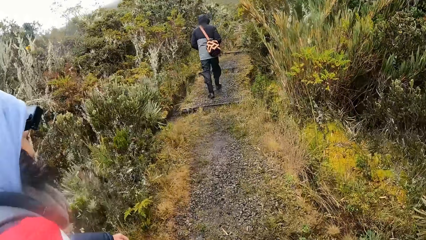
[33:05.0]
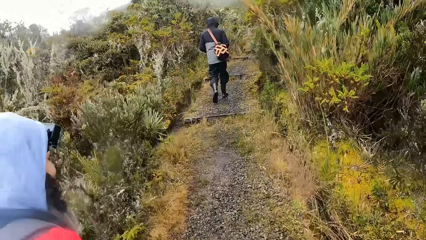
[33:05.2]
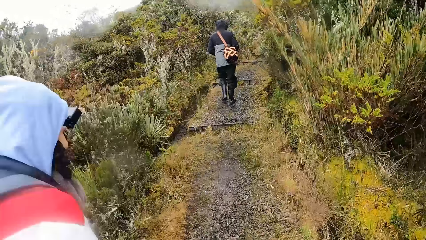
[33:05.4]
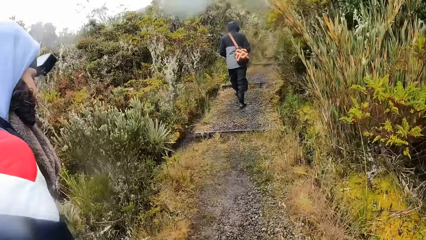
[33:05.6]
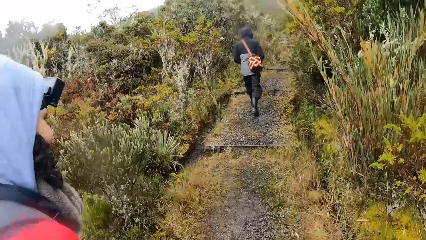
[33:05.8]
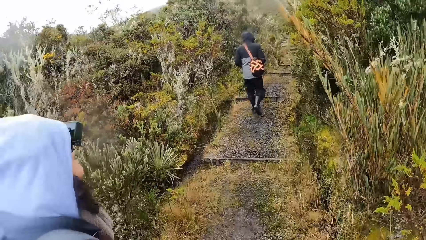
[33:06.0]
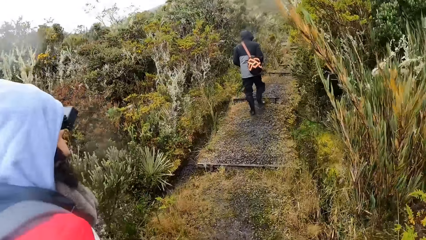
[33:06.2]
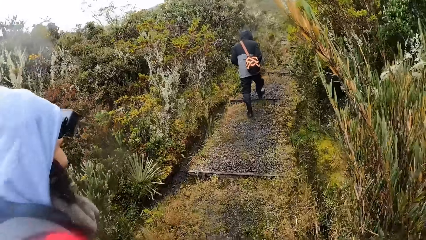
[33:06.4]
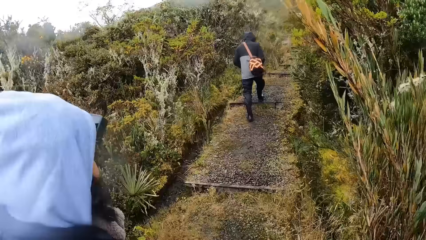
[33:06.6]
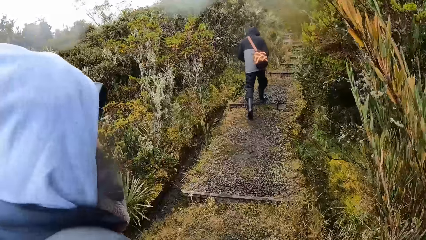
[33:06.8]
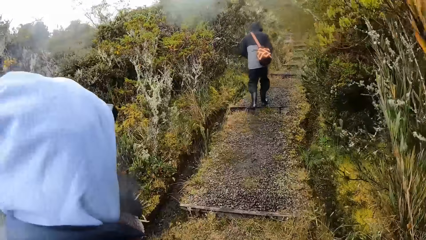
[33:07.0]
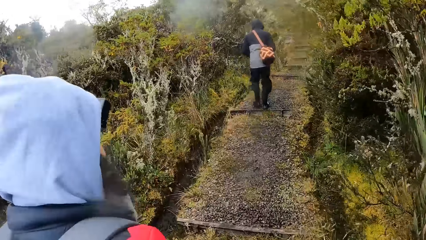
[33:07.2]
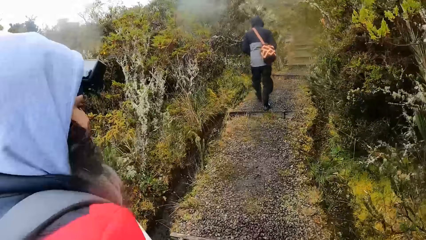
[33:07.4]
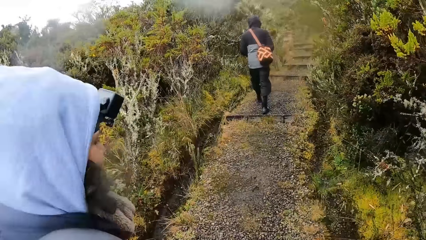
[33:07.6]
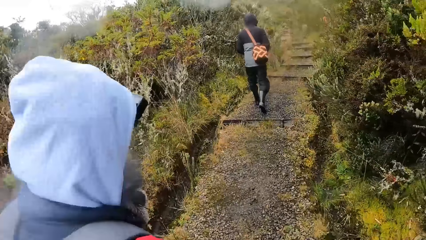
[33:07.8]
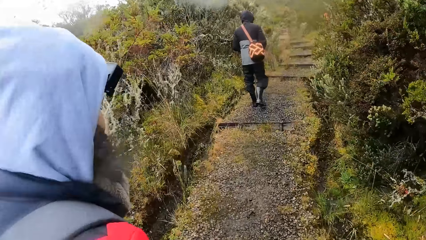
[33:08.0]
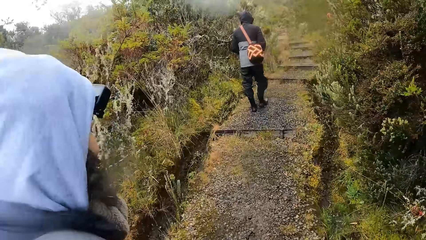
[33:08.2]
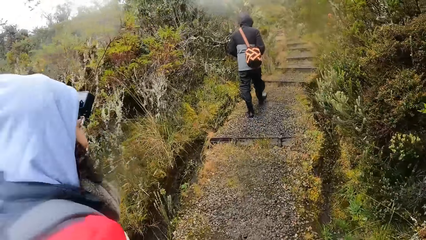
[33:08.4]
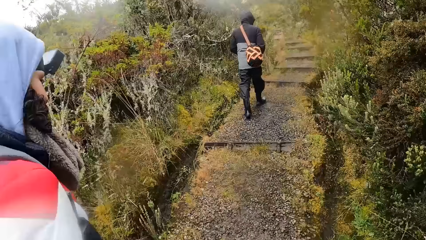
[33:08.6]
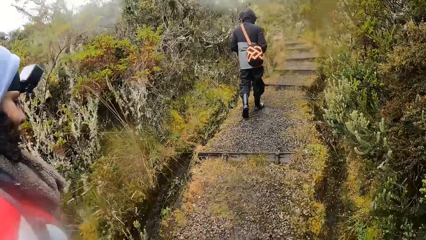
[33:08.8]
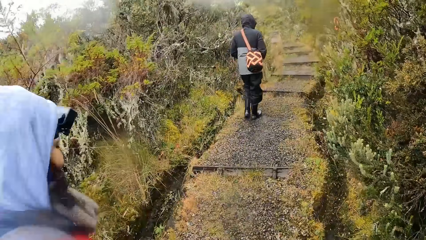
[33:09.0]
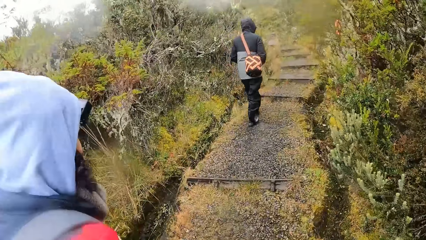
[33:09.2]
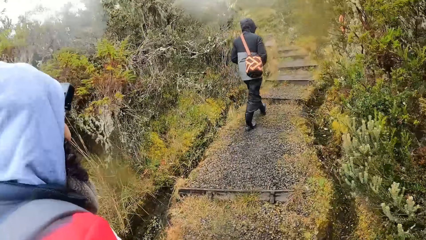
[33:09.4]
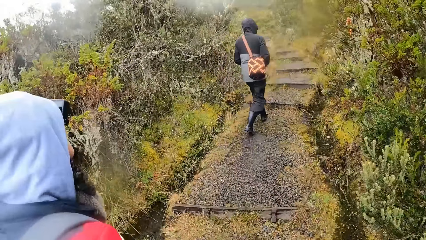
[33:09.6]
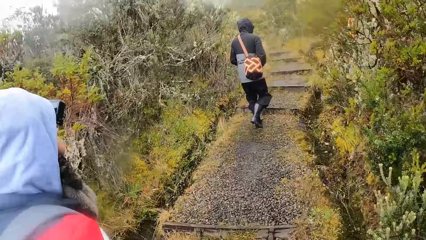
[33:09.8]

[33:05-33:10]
The camera wearer walks through the stony path in the bush.

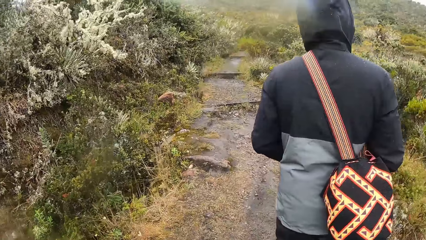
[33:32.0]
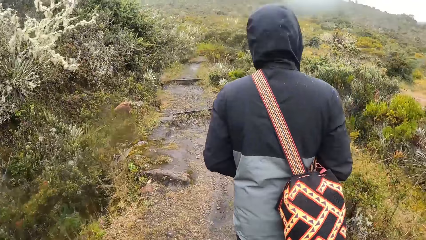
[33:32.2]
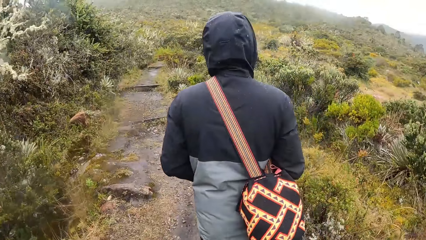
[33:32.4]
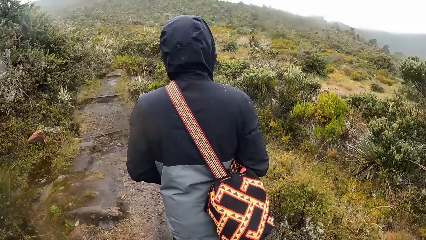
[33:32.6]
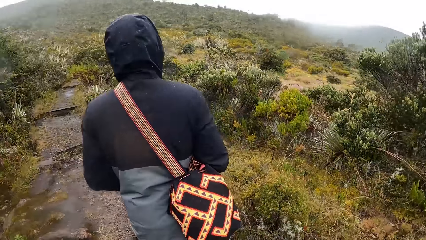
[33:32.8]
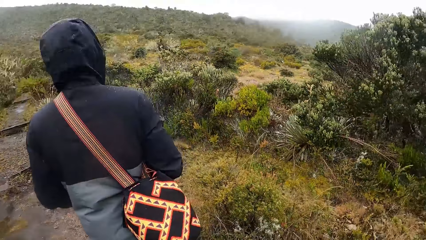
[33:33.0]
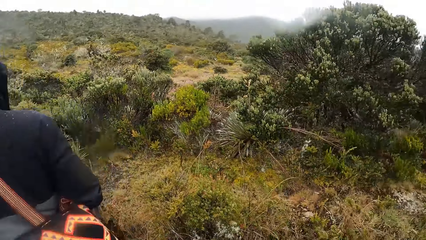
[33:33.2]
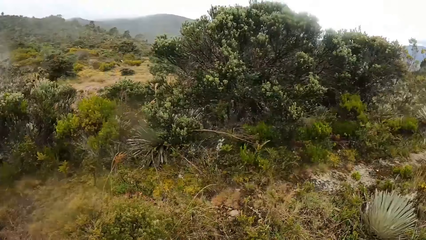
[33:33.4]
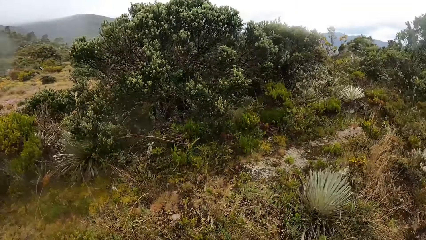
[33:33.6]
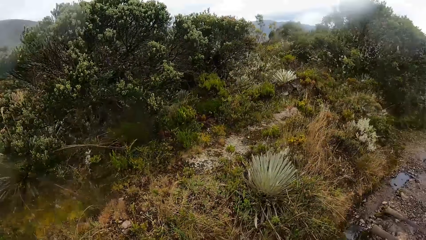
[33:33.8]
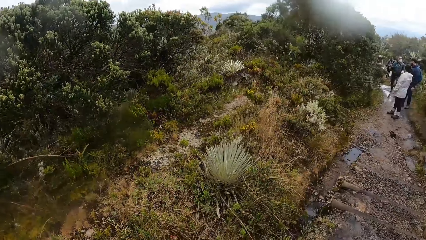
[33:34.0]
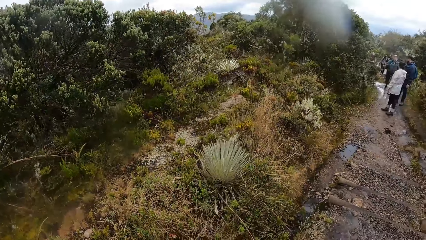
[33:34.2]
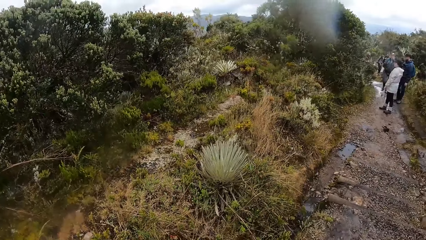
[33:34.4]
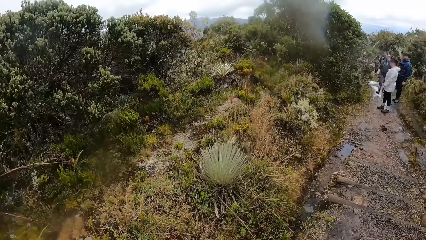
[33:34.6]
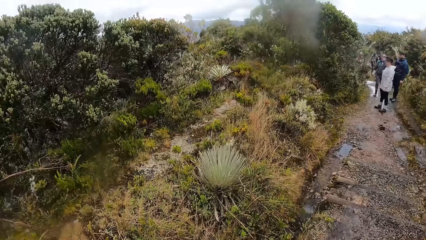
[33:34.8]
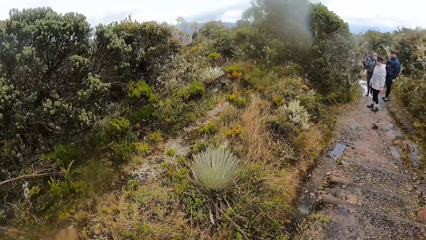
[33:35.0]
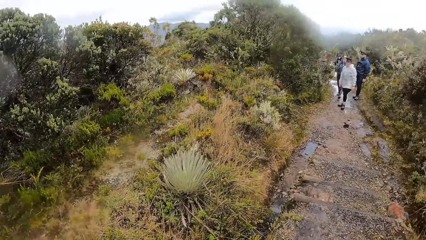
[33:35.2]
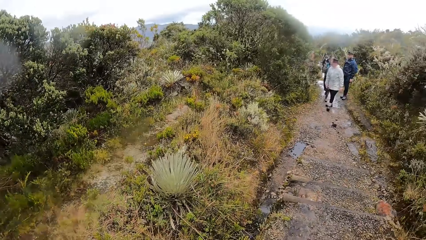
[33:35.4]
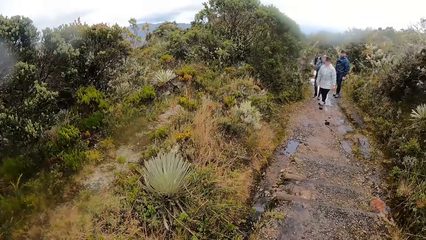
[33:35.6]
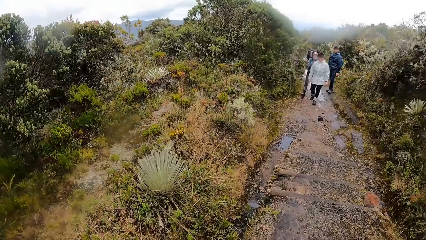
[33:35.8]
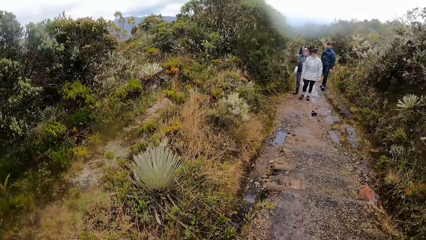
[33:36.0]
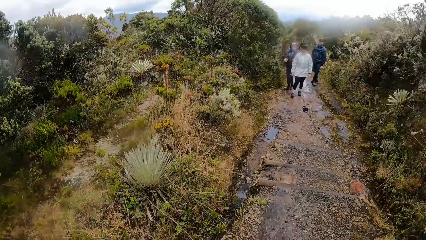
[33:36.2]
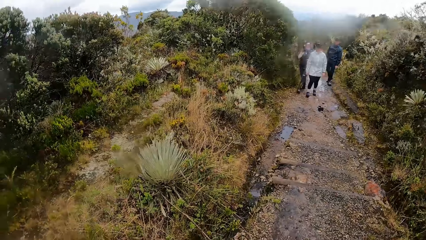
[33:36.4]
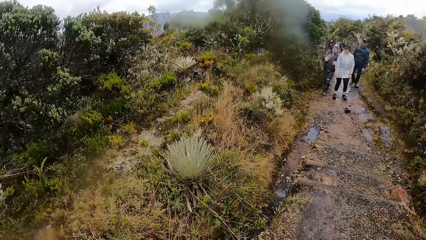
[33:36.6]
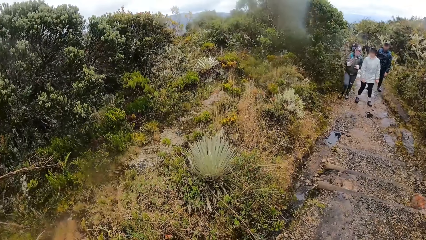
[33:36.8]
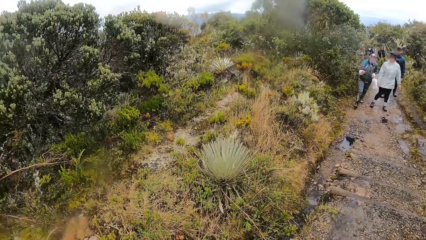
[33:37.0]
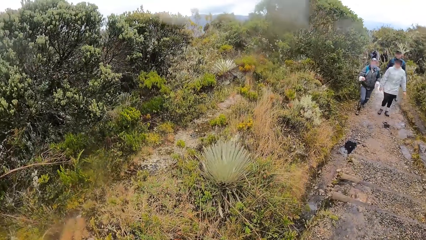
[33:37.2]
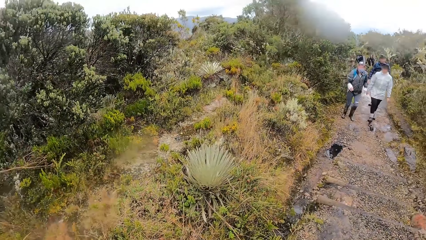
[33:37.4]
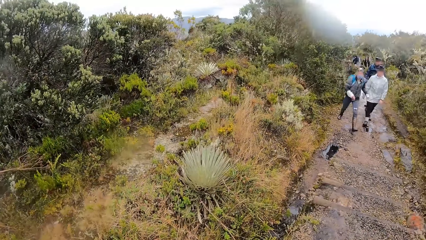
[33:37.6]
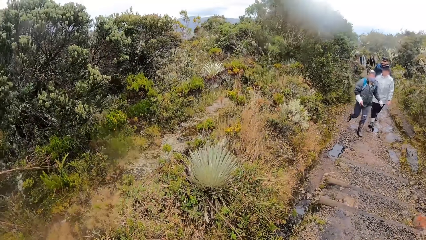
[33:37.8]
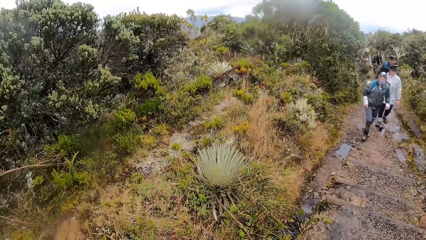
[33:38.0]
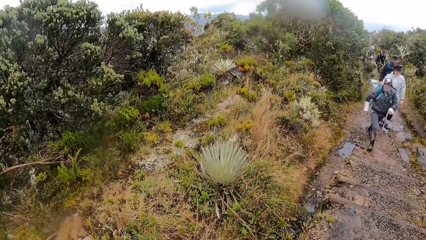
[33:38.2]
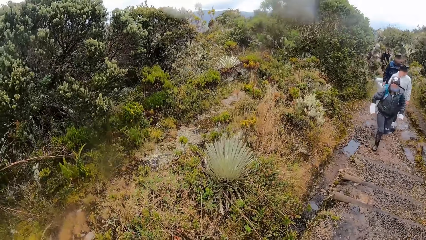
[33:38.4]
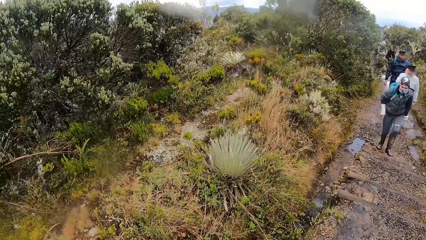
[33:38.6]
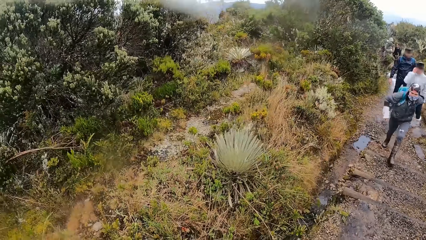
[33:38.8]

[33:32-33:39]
The camera wearer looks around.

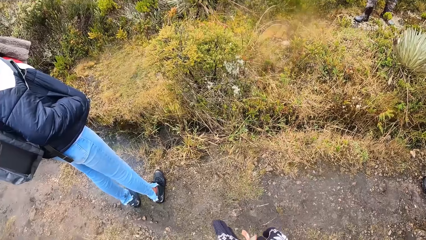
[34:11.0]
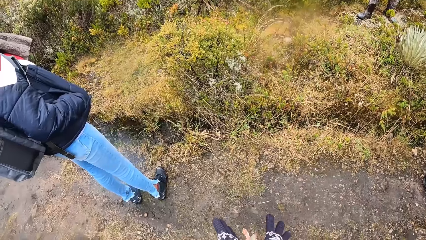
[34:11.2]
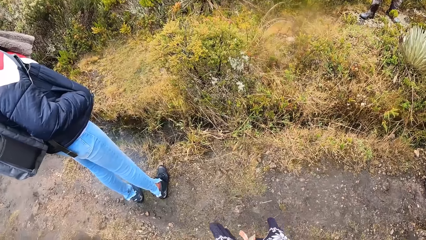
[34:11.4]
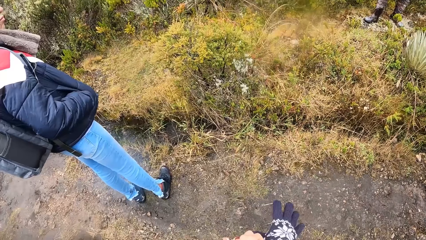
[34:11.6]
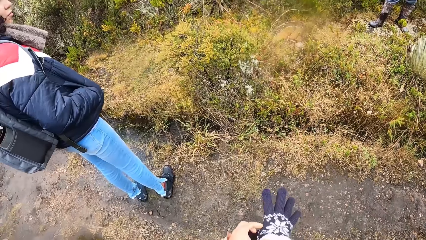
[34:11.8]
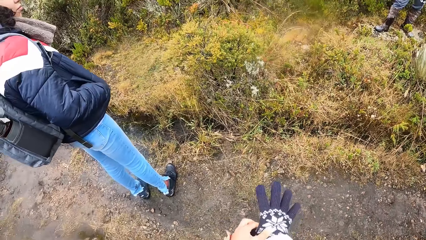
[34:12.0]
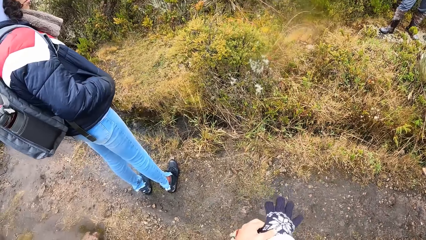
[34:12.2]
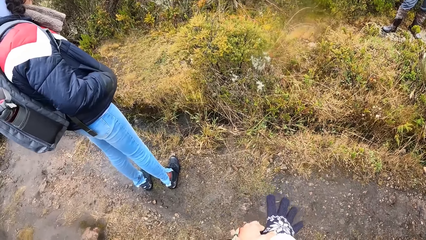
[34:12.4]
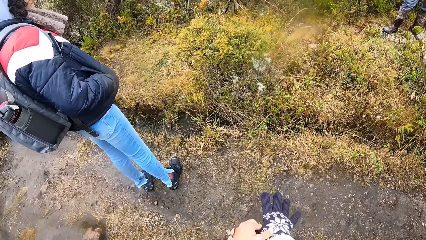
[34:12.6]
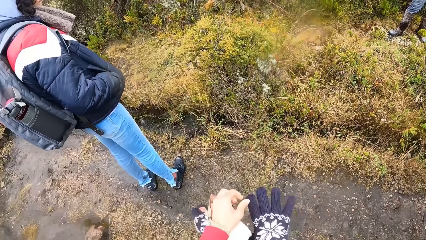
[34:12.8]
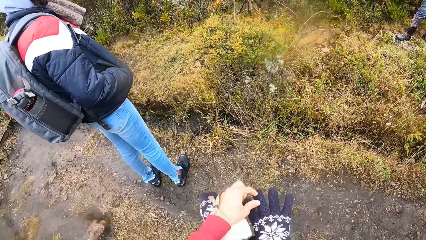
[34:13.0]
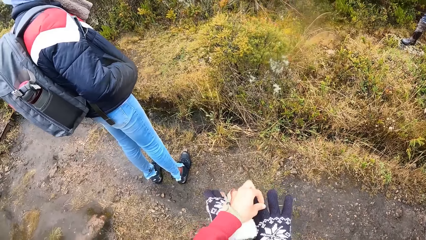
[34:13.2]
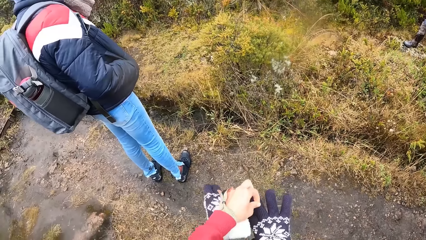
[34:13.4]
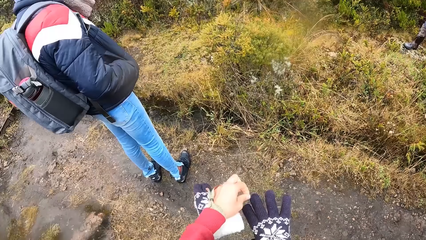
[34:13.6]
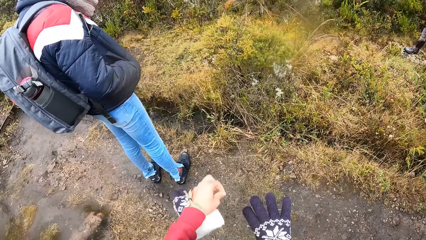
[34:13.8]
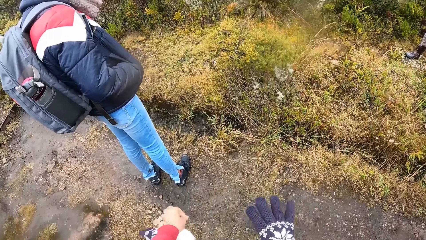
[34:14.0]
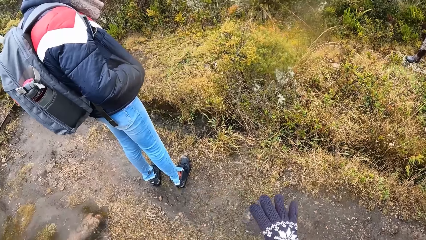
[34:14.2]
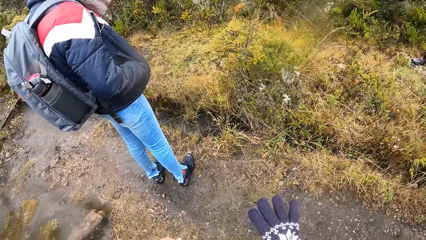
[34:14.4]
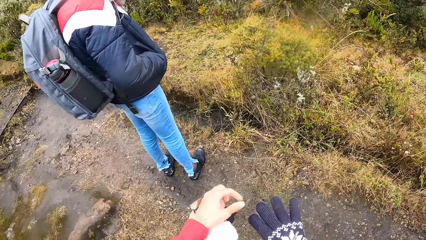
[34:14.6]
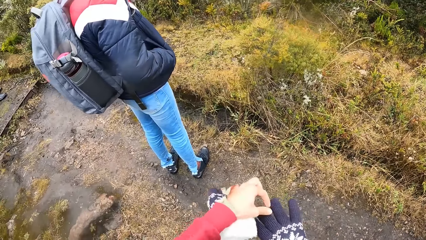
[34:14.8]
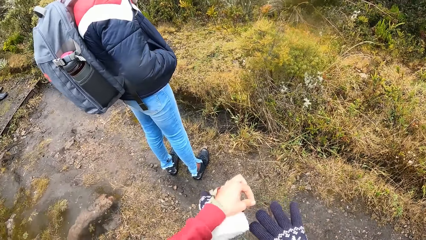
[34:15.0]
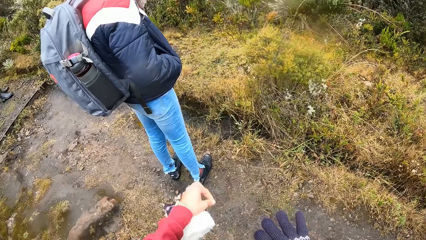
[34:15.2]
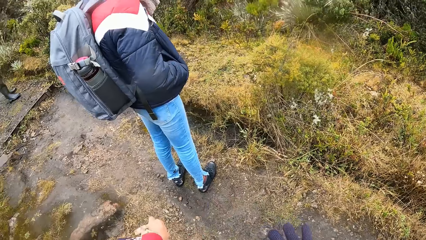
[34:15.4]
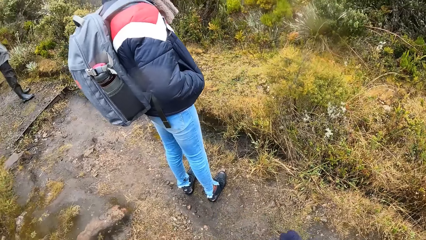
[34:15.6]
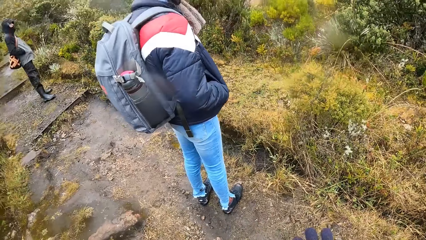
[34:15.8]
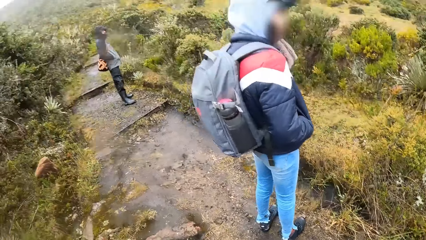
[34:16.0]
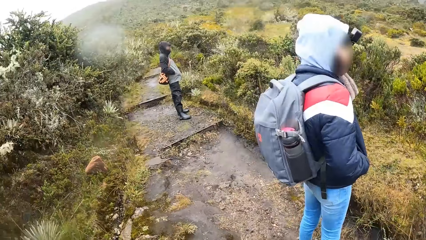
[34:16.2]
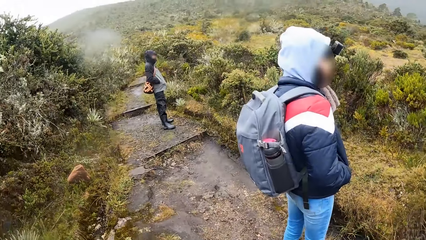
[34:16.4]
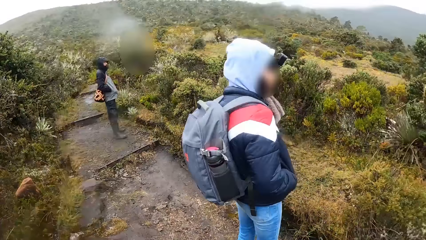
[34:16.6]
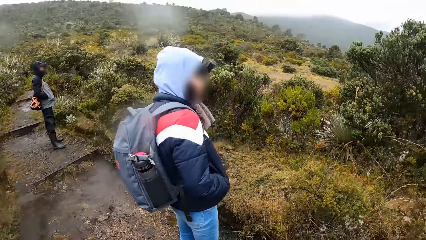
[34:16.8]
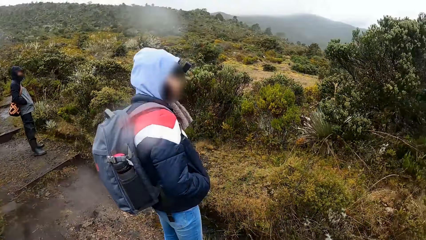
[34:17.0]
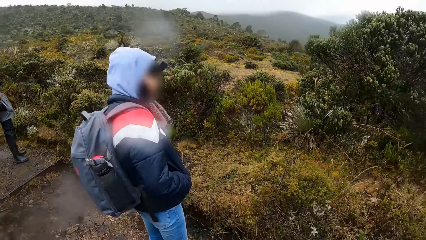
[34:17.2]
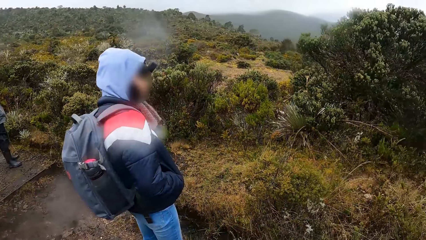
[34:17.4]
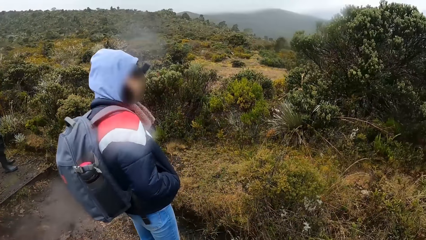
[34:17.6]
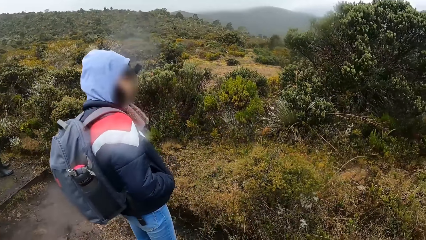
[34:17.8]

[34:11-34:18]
The camera wearer pulls the gloves.
